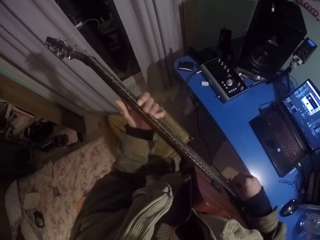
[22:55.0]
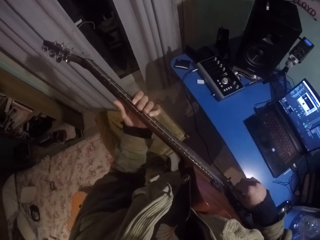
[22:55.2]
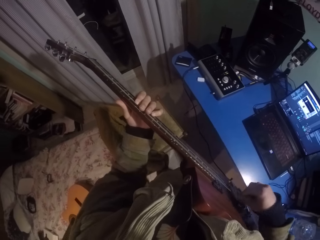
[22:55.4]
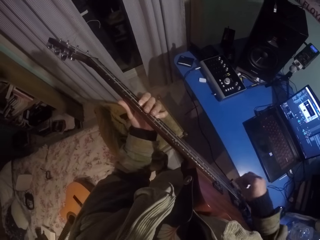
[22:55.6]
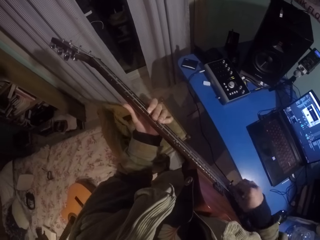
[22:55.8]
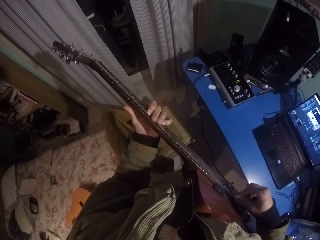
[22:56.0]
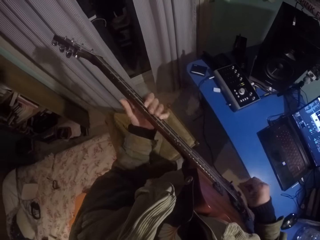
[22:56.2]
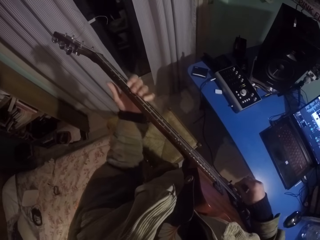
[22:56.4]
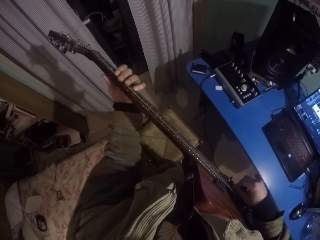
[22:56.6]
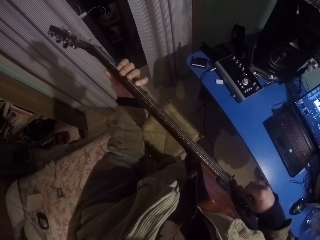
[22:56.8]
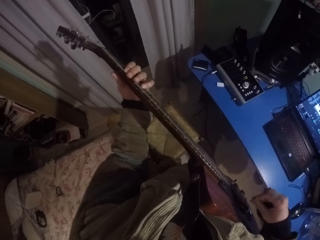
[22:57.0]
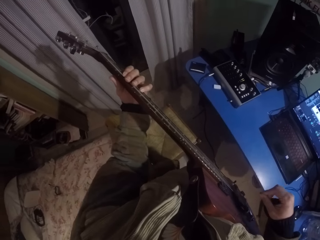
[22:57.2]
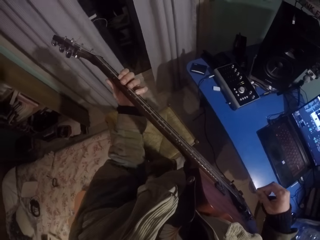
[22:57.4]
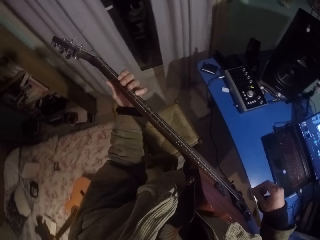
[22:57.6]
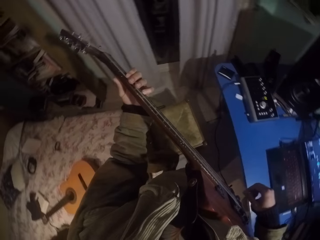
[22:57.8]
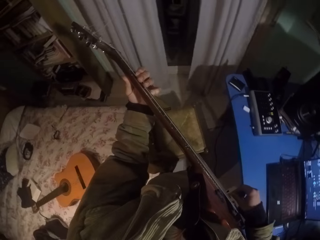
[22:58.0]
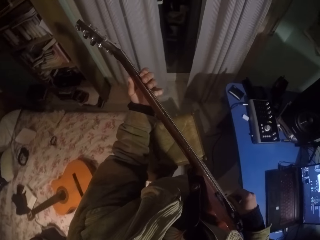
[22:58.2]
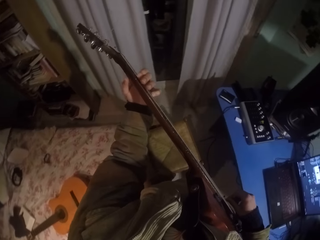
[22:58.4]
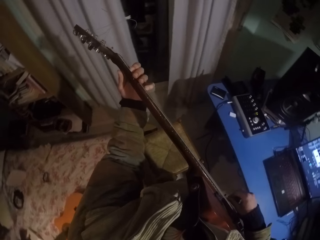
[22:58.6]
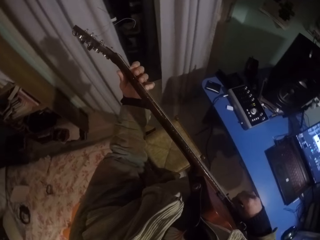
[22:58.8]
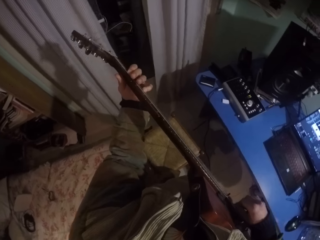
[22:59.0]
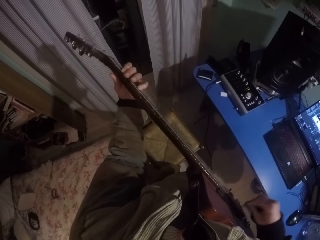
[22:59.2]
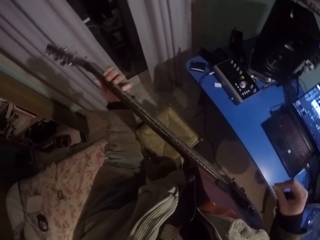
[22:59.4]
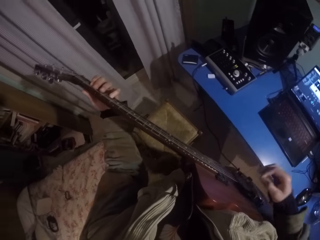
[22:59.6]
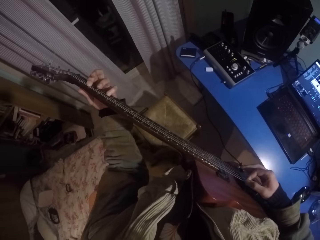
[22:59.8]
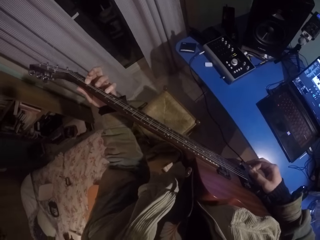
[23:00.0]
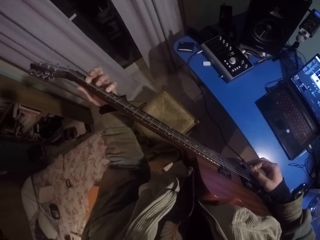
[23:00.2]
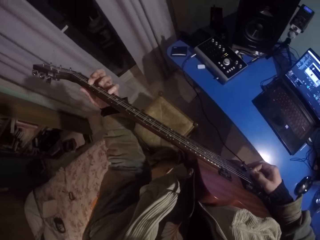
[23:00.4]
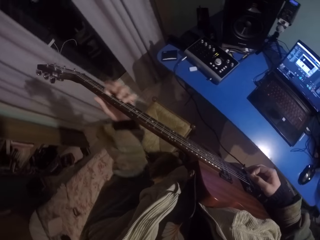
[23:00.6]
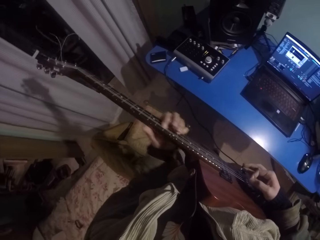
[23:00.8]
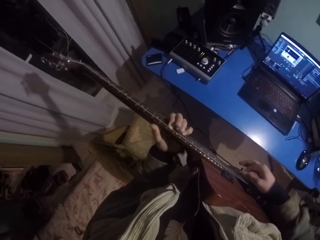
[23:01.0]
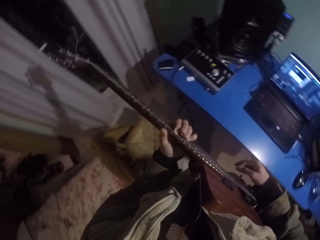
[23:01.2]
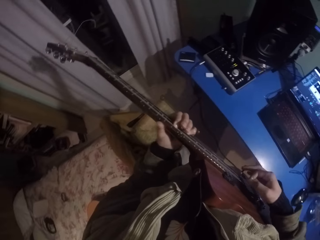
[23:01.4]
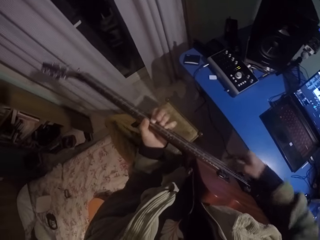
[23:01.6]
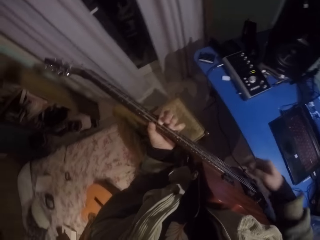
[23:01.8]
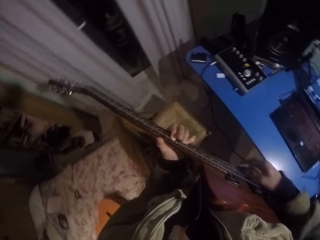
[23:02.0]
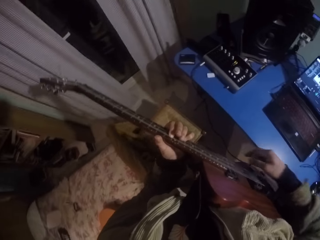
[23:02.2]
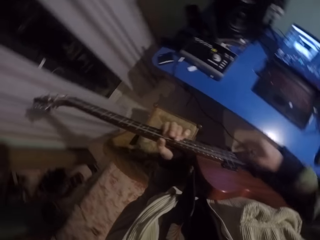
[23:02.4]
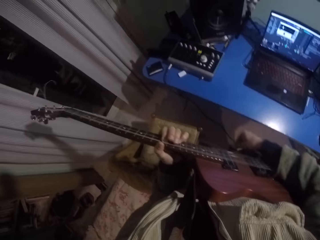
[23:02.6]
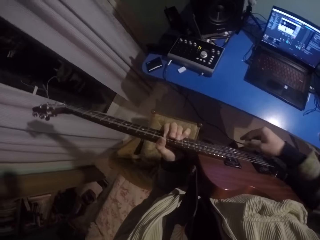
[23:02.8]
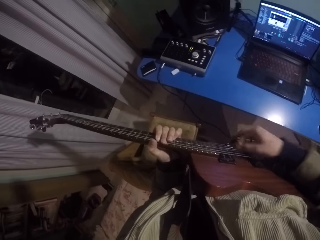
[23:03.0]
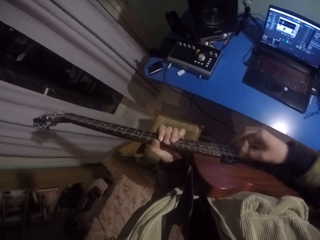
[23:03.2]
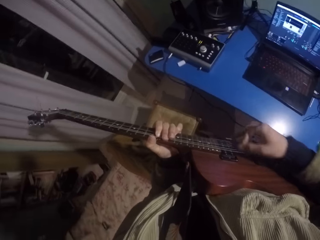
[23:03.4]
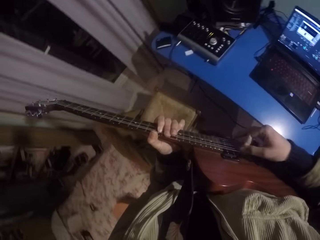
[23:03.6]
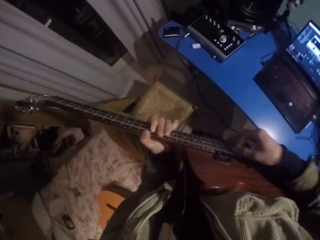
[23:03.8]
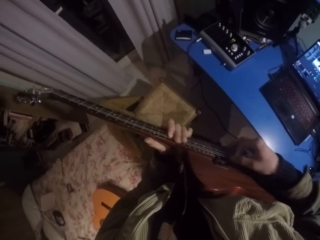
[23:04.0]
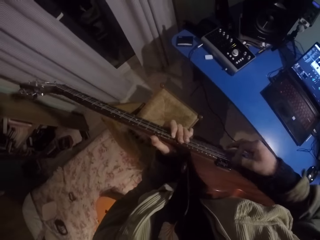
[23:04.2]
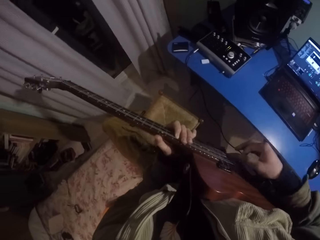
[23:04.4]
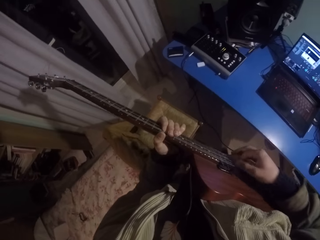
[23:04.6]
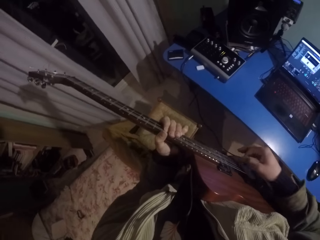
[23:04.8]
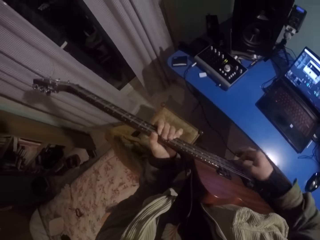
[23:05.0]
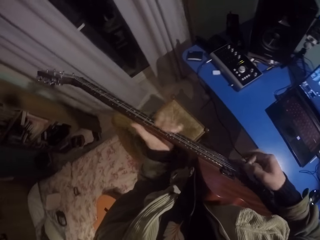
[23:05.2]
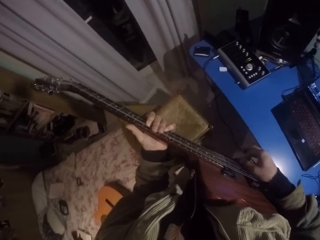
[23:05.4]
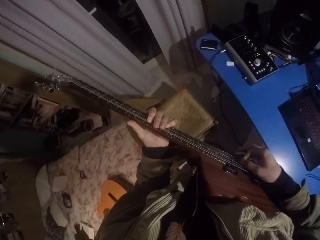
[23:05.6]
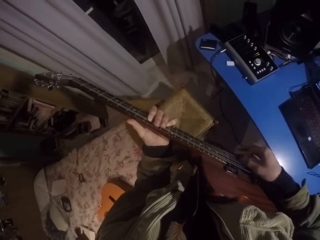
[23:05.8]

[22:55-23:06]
The camera wearer moves the left hand down the guitar. They press the strings of the guitar with the left hand and strike chords of the guitar with the right hand.

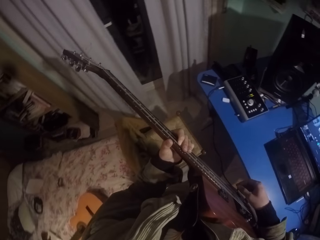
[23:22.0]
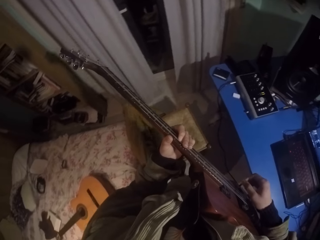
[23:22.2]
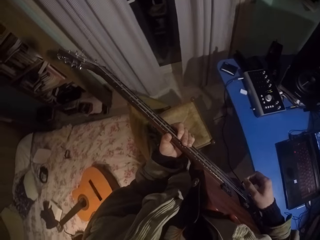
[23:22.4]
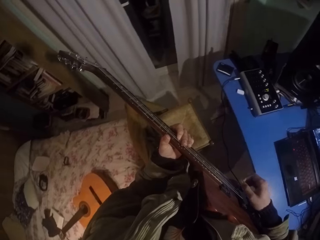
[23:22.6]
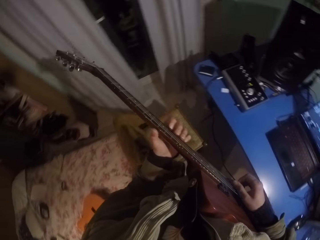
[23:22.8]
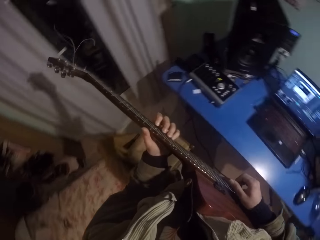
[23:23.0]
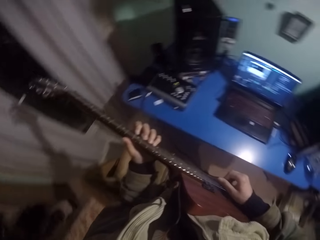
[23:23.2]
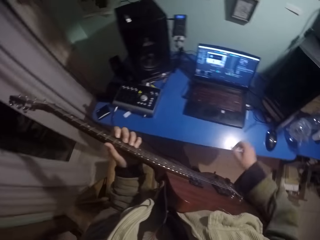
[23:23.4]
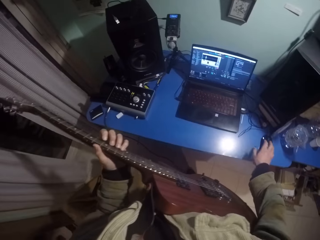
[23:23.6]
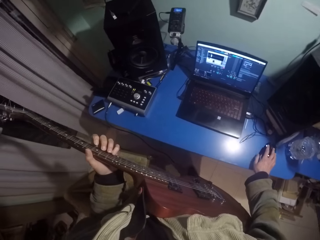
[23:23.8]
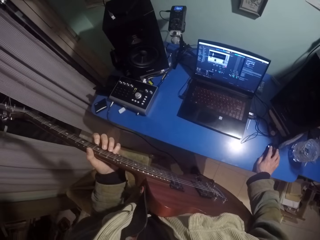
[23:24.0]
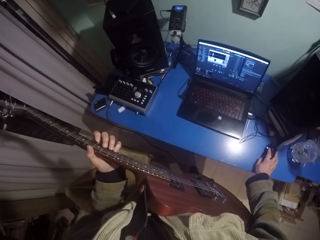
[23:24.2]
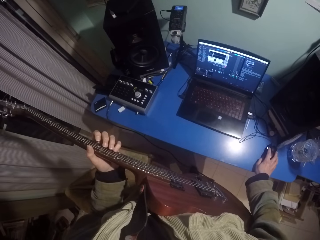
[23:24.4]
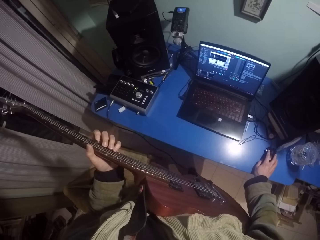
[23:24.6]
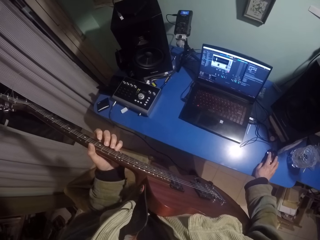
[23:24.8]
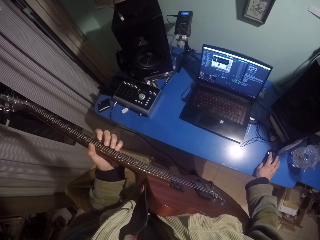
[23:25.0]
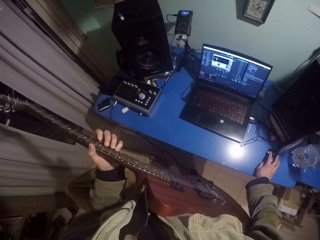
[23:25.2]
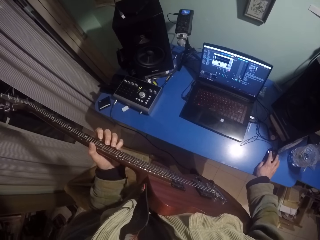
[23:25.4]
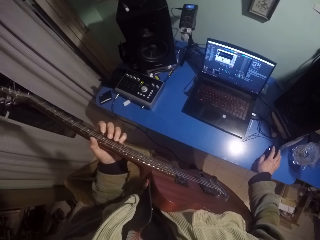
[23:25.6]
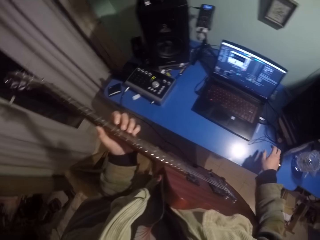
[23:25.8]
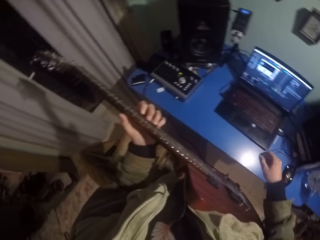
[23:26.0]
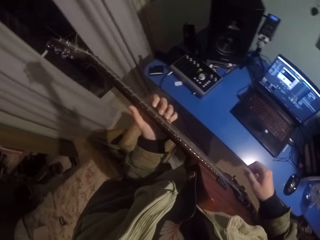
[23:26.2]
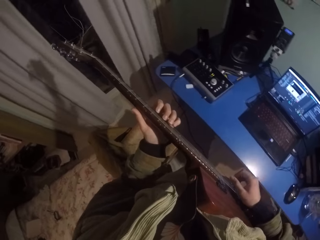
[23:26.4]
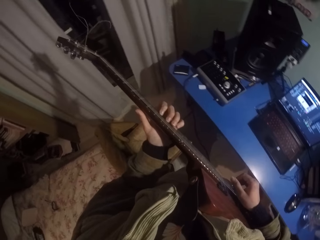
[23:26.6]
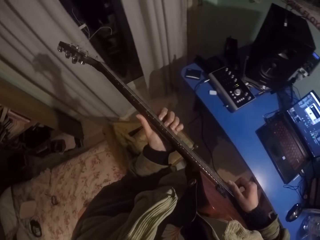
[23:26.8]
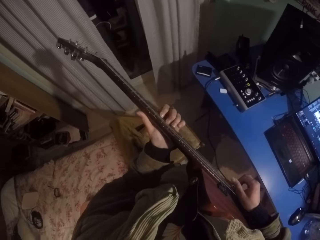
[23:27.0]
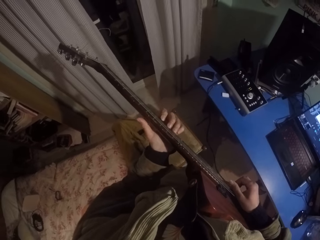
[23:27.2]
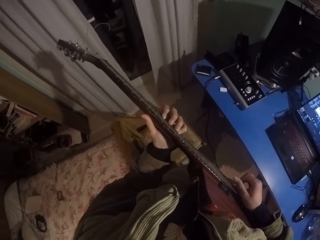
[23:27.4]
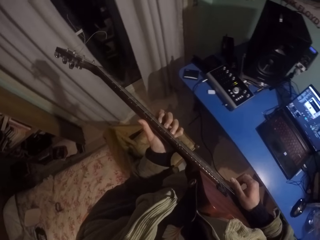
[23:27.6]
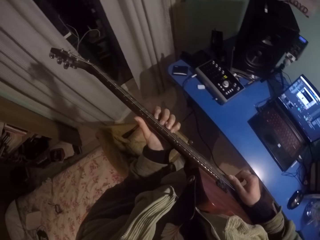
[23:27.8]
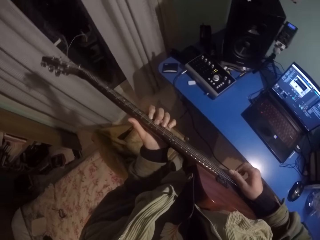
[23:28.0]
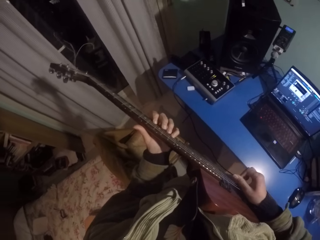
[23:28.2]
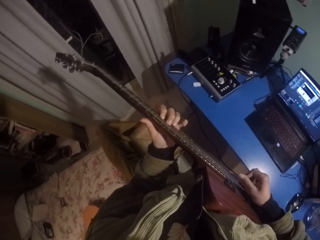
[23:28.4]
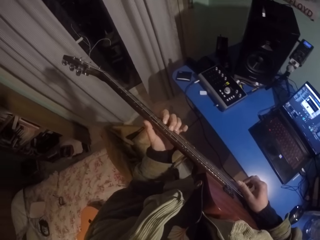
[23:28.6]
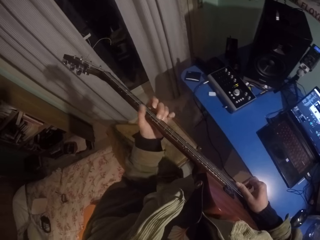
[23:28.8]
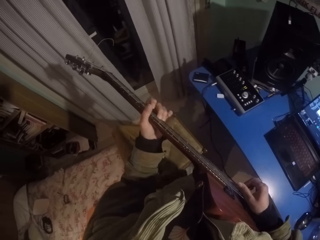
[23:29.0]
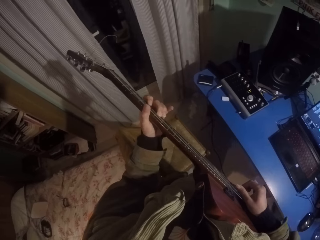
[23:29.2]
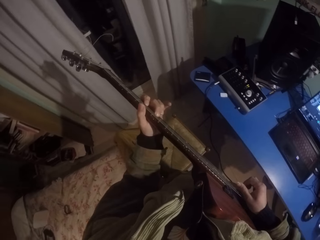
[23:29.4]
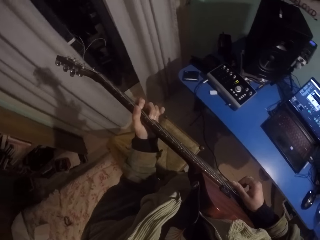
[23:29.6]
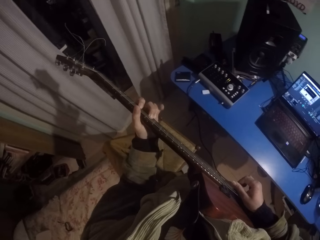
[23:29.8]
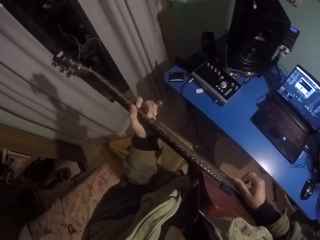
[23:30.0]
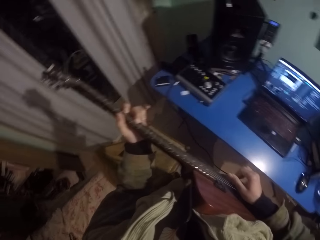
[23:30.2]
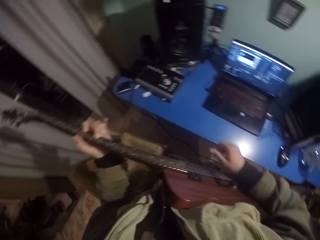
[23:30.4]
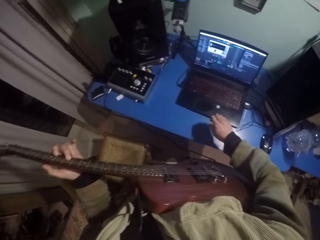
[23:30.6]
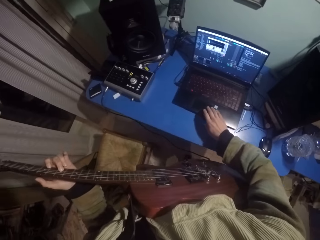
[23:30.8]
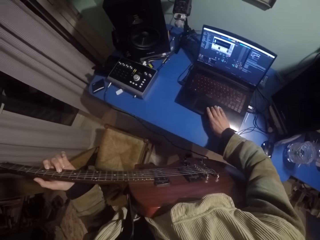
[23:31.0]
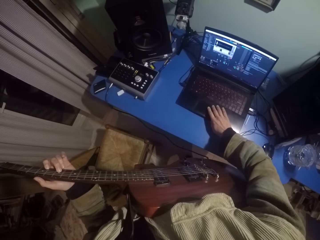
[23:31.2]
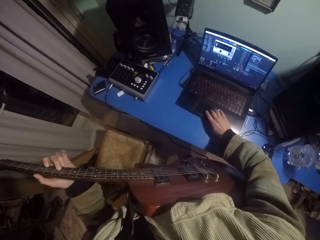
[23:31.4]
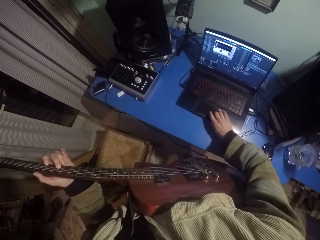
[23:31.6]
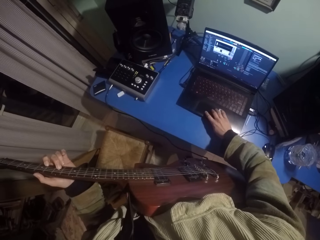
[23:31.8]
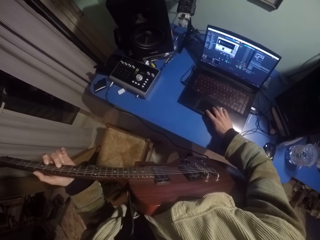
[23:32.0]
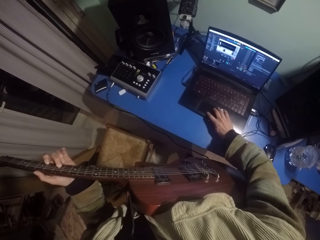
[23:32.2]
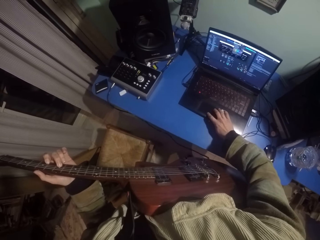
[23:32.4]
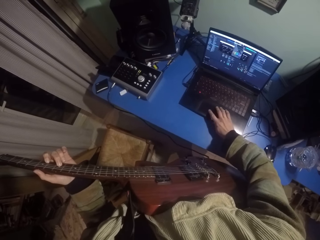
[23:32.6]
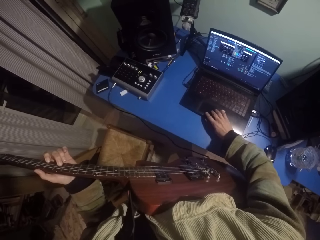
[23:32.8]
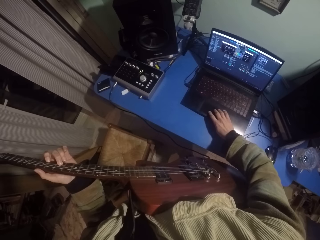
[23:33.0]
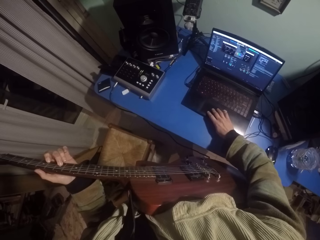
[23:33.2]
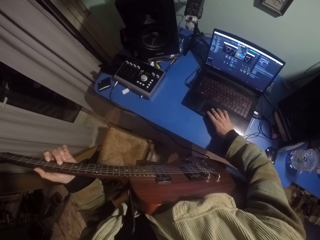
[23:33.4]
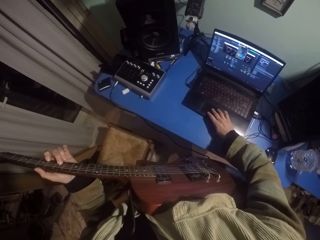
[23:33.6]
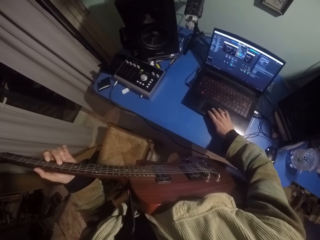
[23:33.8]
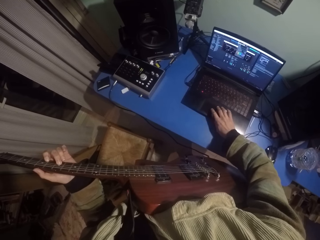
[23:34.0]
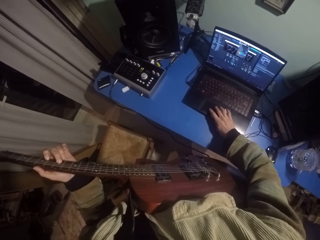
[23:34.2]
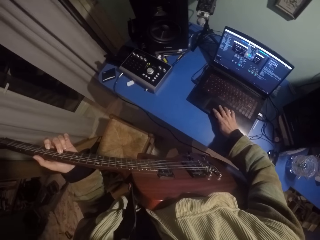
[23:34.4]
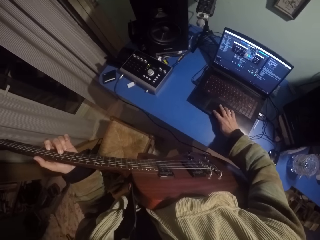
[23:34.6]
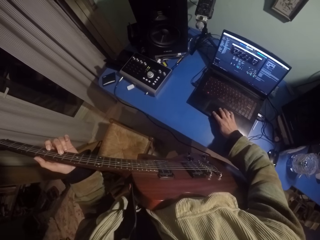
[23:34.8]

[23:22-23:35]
The camera wearer lowers the right hand. They touch a mouse with the right hand. They raise the right hand. They strike chords of the guitar with the right hand. They lower the right hand. They press the computer.
